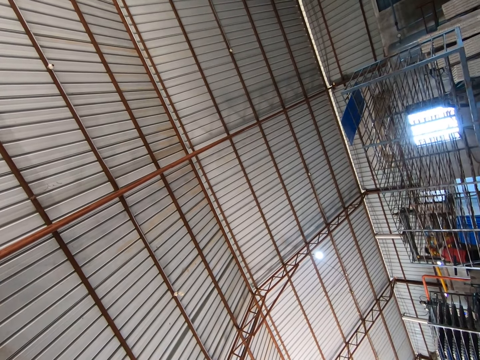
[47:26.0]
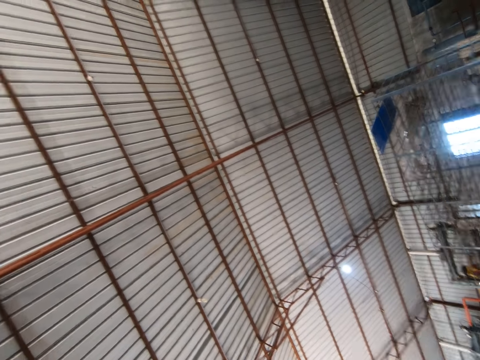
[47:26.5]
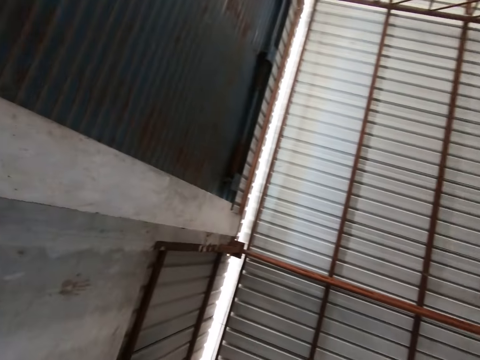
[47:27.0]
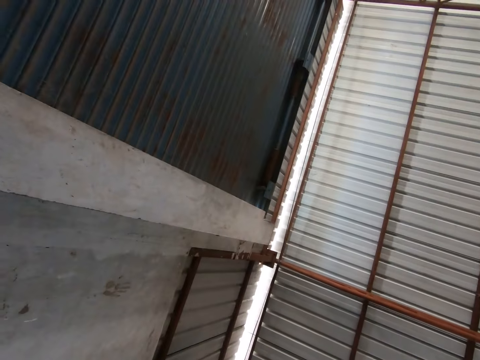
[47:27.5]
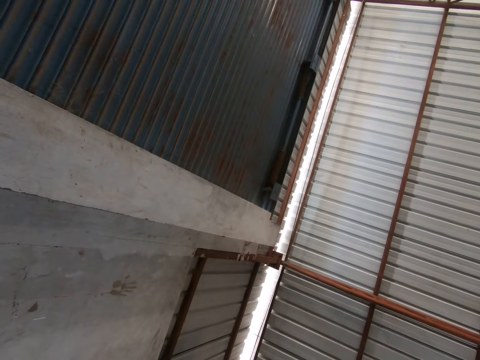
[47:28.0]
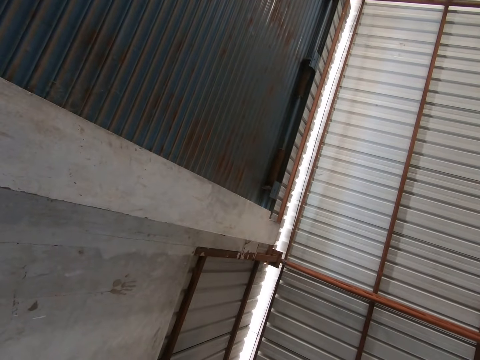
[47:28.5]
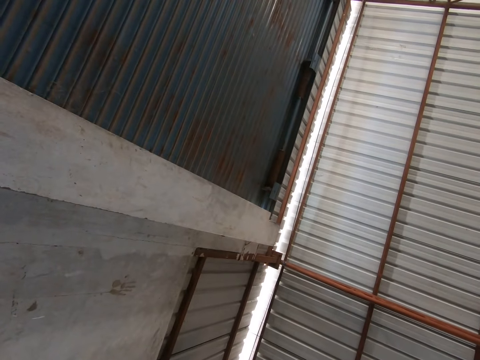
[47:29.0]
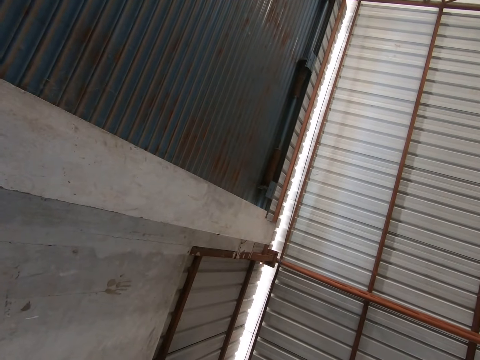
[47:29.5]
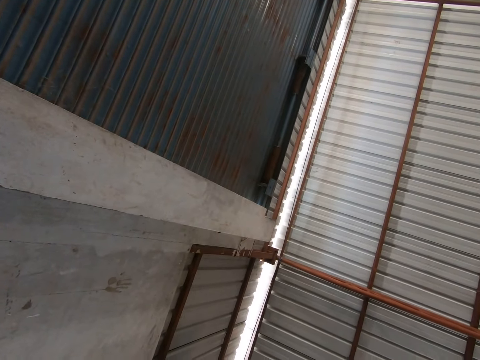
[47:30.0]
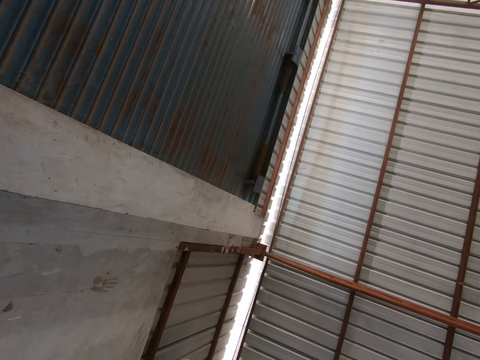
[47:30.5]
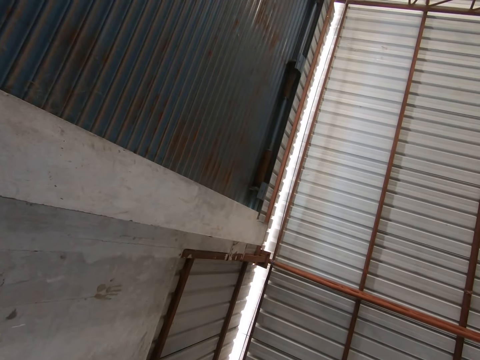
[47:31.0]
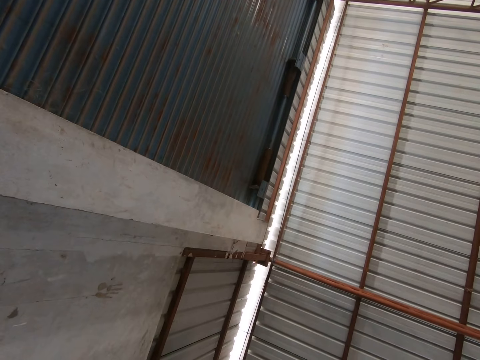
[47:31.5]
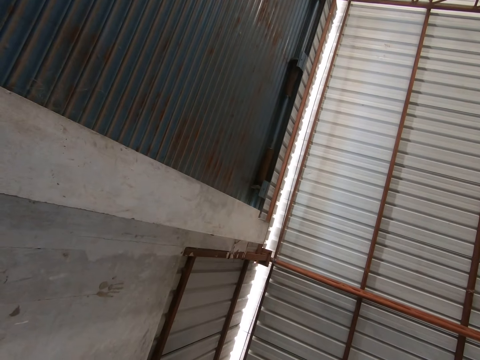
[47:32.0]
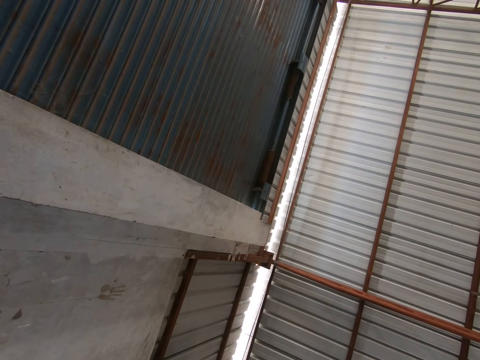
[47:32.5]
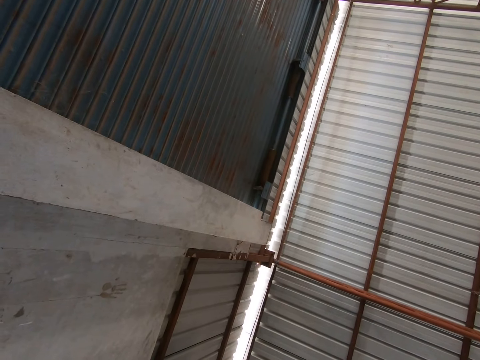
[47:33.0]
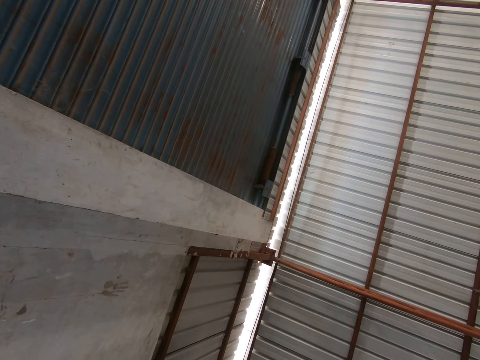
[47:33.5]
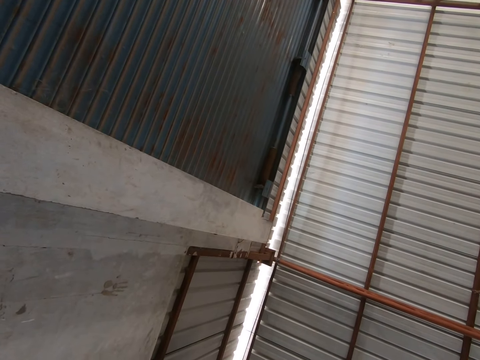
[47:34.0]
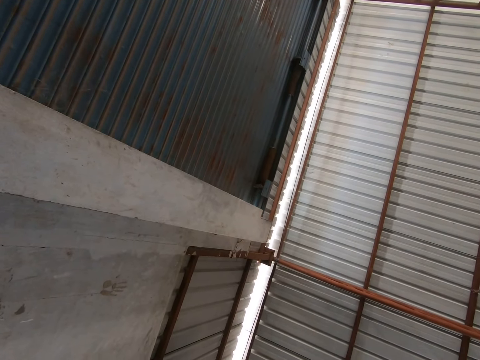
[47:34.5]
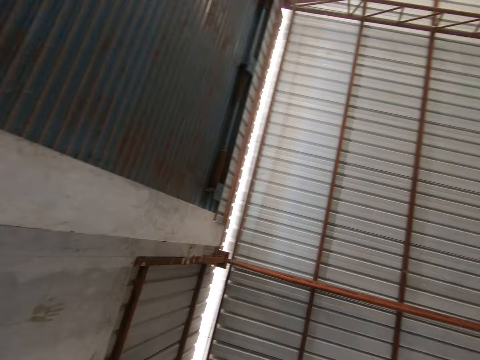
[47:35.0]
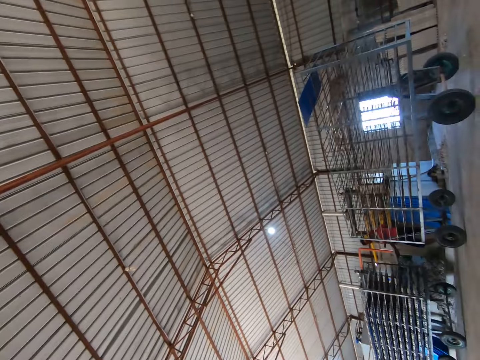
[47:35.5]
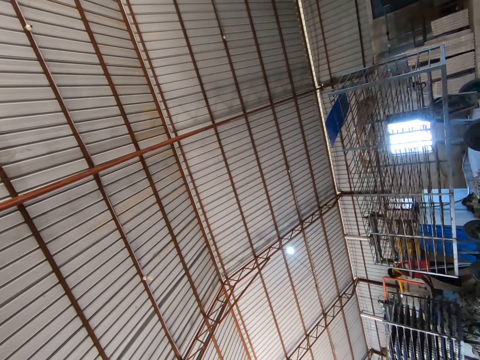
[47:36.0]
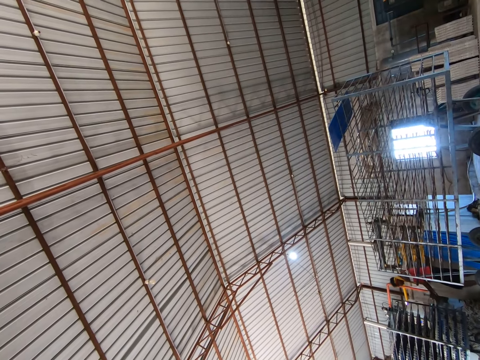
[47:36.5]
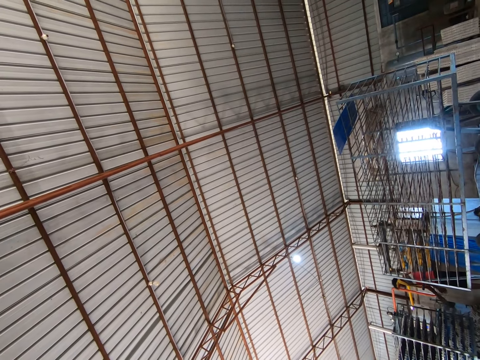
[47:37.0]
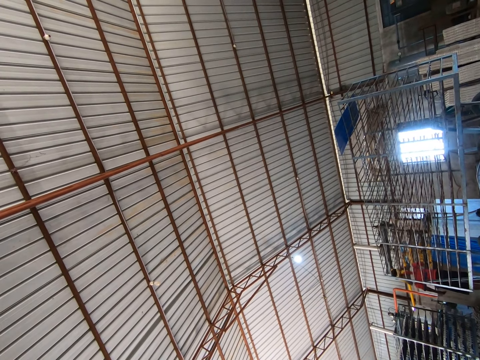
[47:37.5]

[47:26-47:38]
The camera wearer stares at the roof.

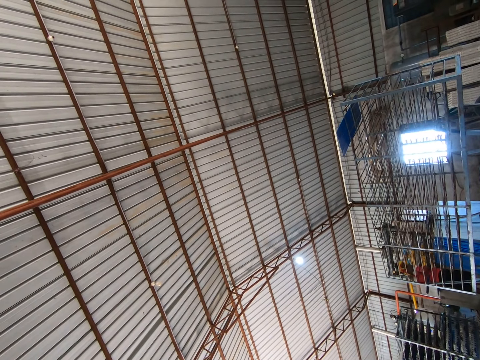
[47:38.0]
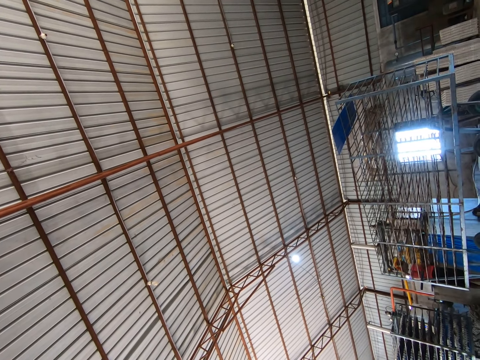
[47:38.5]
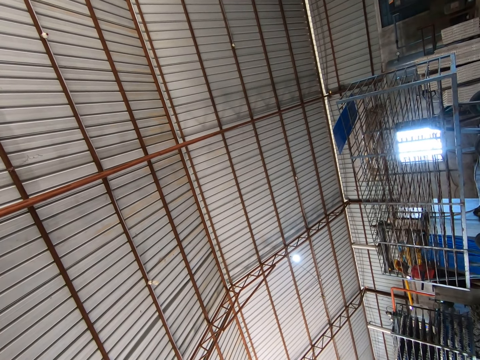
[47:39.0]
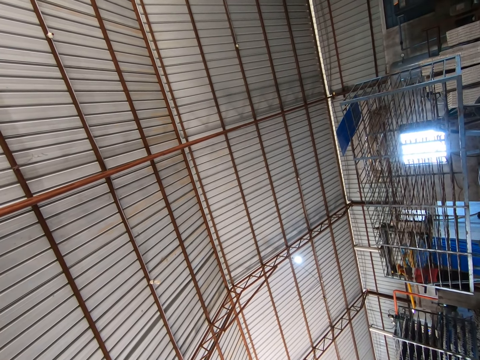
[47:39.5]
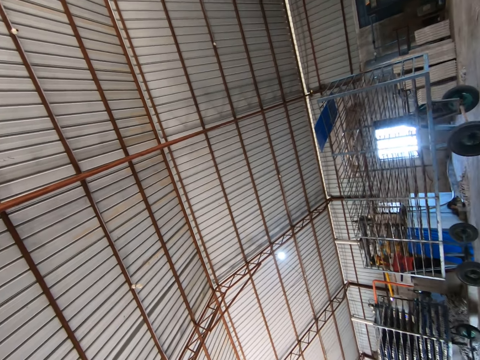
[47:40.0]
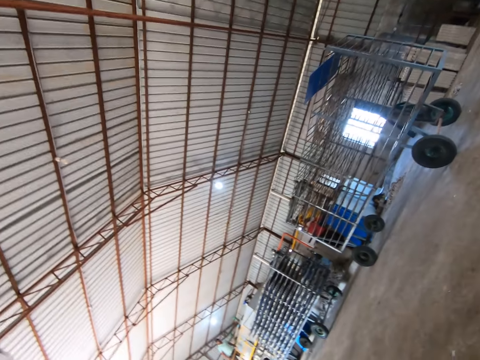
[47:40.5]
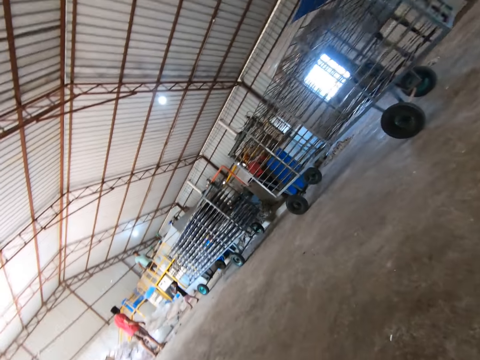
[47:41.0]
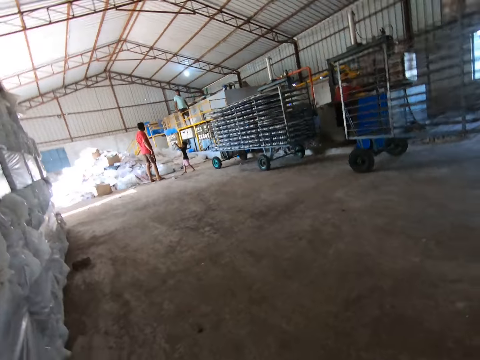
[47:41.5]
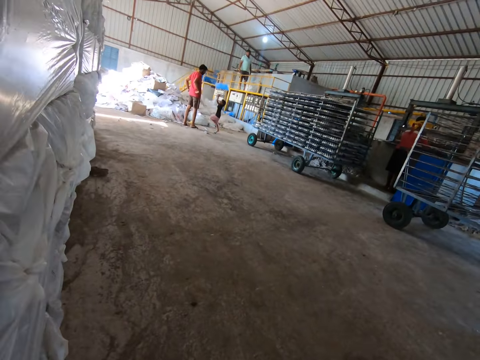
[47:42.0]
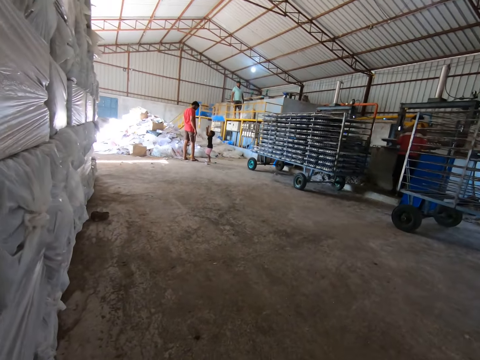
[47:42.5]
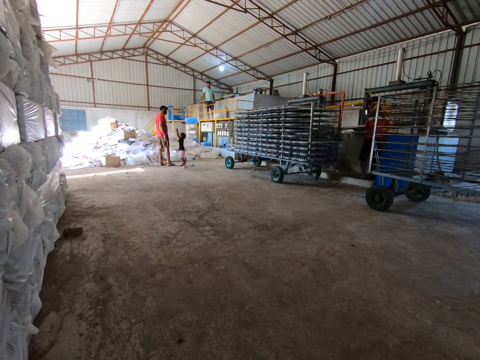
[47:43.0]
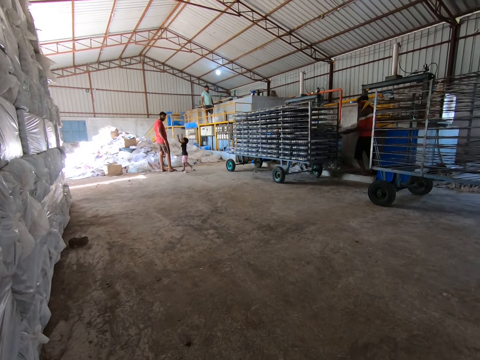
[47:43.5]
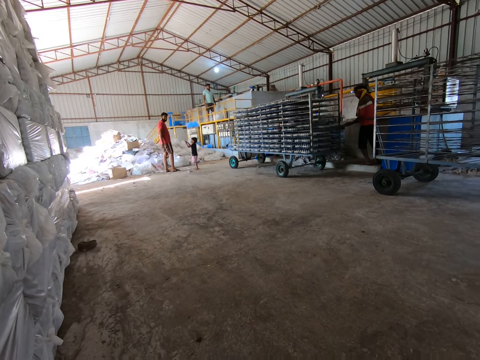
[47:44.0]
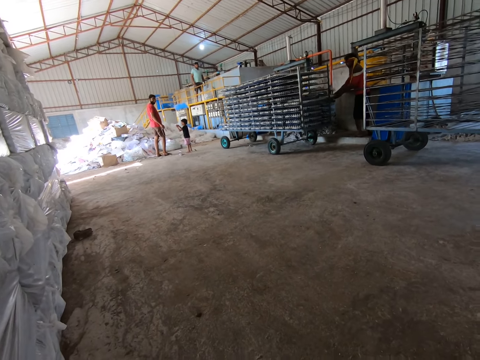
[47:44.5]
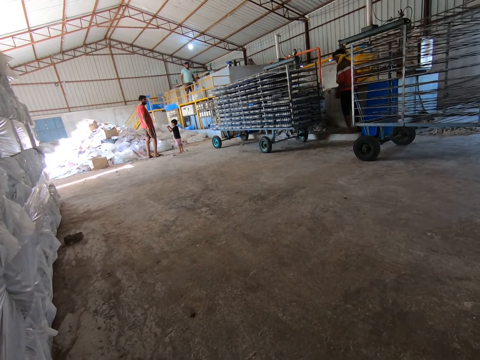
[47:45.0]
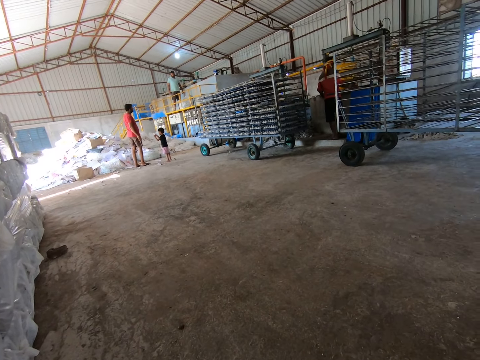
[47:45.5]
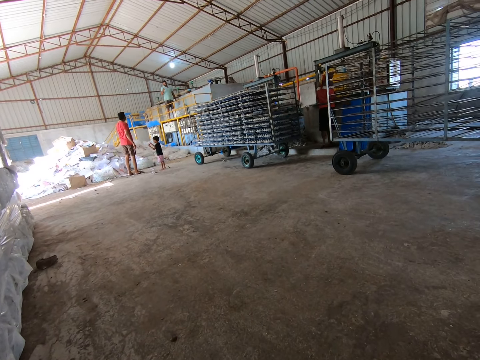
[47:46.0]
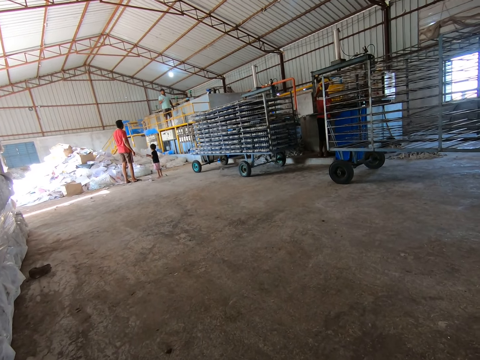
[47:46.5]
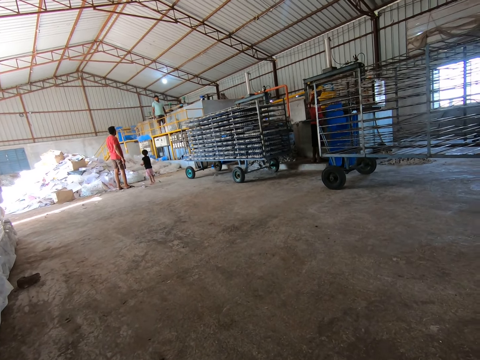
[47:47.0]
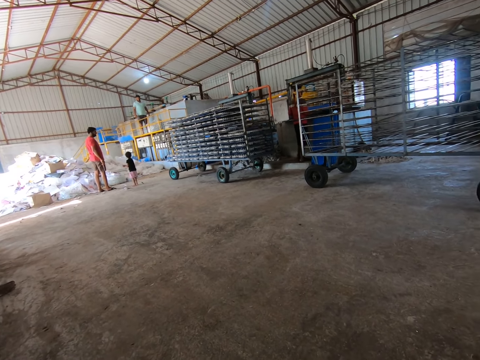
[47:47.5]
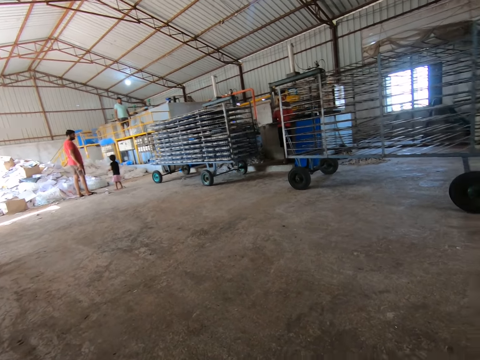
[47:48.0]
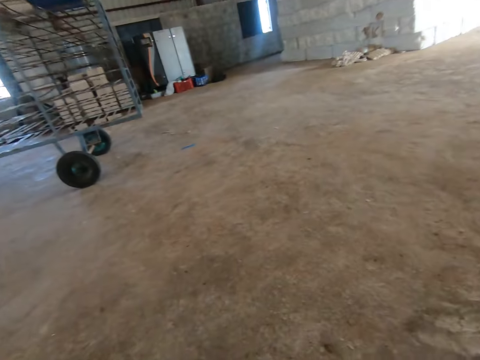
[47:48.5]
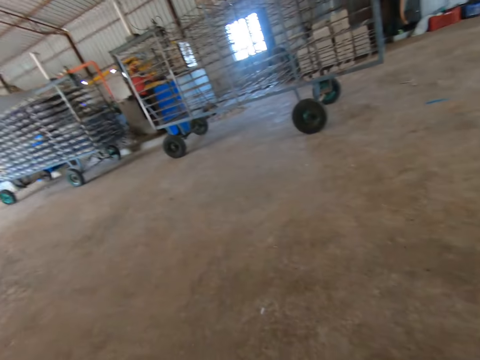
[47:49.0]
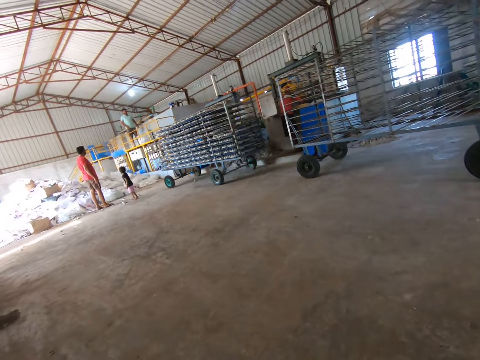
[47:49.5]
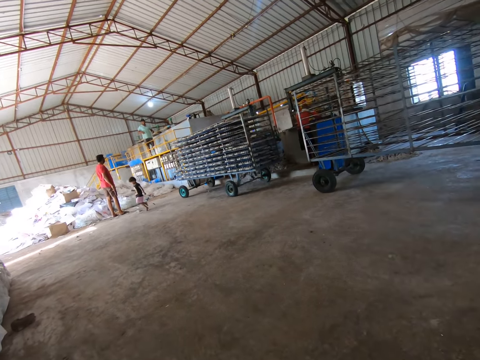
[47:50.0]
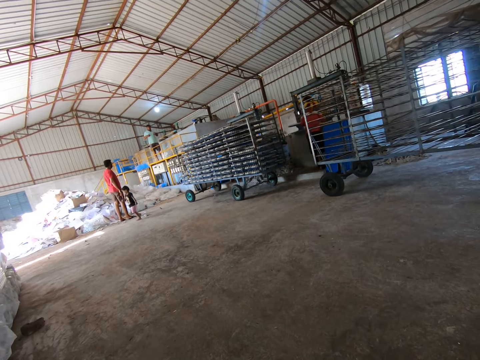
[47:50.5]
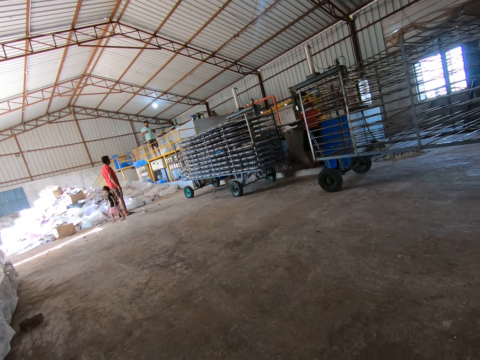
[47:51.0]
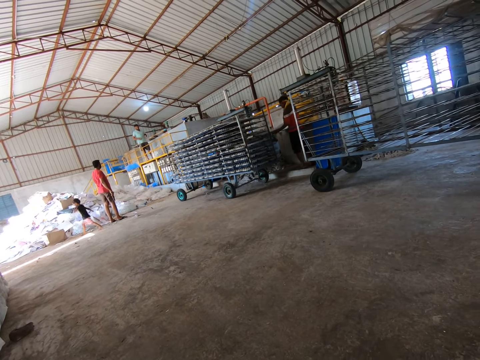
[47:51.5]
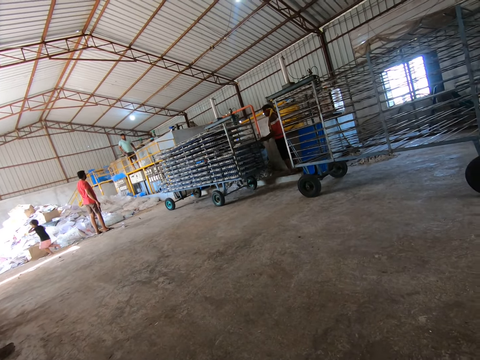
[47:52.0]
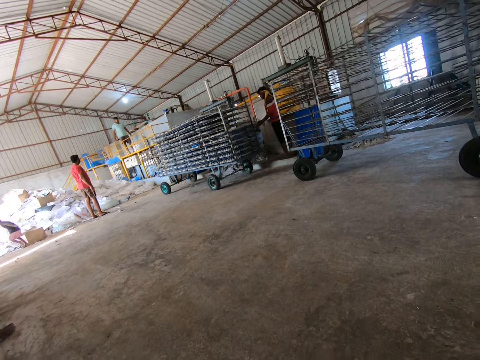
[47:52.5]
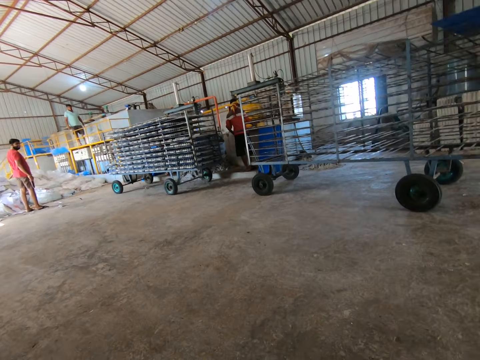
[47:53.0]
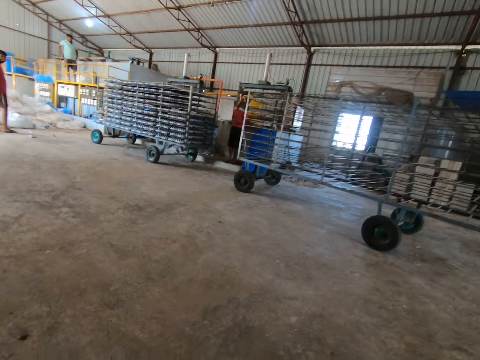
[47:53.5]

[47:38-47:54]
A man carries a tray by a fence with both hands. The man picks up a plastic tray. The camera wearer stares at the floor. The man carries the tray of egg carton from the egg carton making machine with both hands and places the tray of egg on the trolley shelf with both hands. Another man interacts with the camera wearer. The first man picks up the plastic tray. The first man carries the tray by the fence with both hands. The camera wearer puts the plastic tray on the tray maker. They stare at the floor. The first man carries the tray of egg carton from the egg carton making machine with both hands and places the tray of egg on the trolley shelf with both hands.
